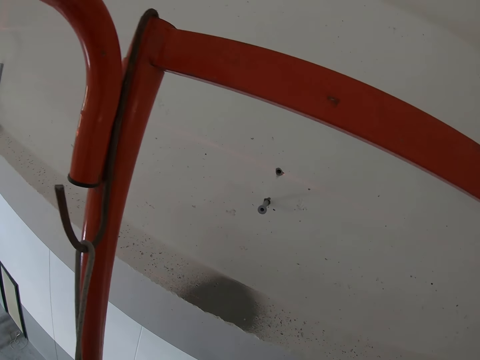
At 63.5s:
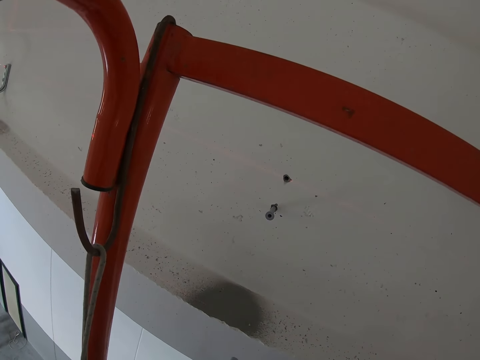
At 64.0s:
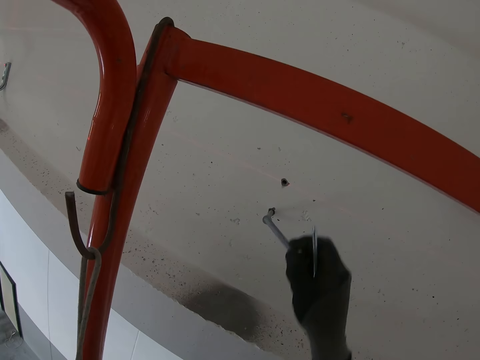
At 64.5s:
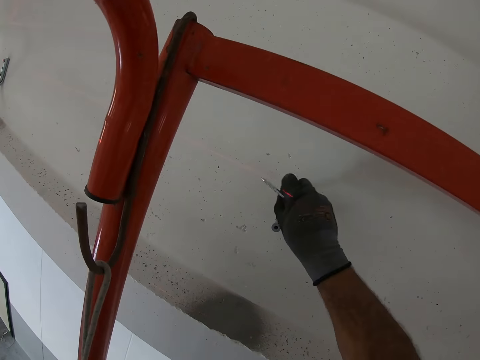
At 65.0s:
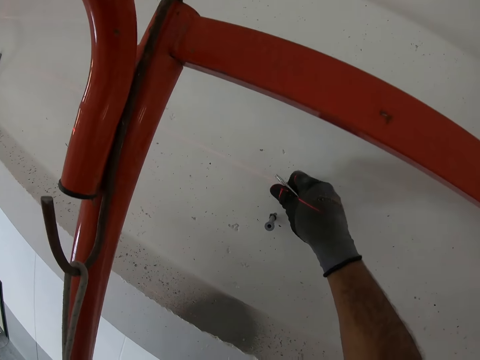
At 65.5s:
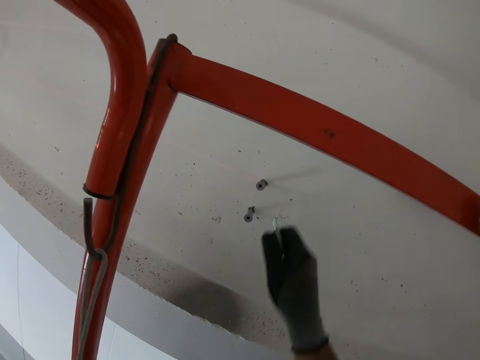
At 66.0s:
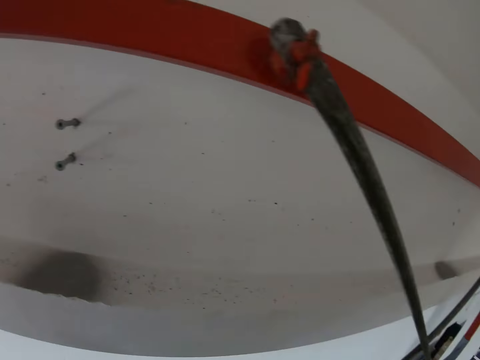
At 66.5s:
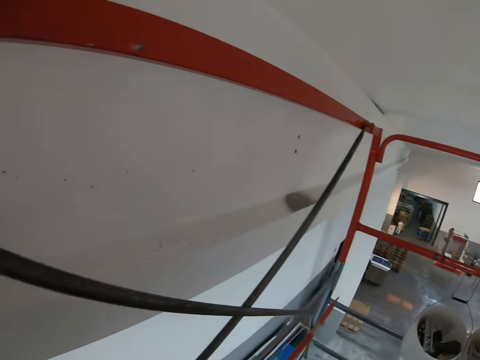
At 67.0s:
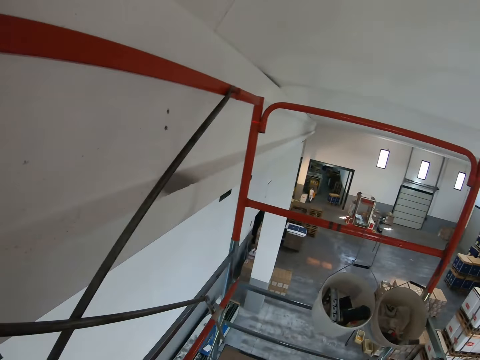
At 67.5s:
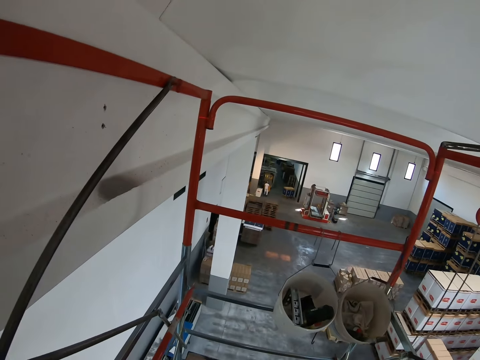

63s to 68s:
The camera wearer puts a steel plug on a hole. They walk in the room.

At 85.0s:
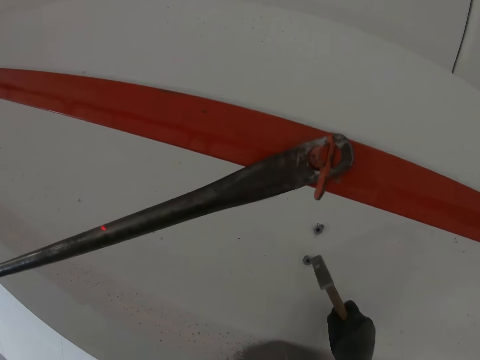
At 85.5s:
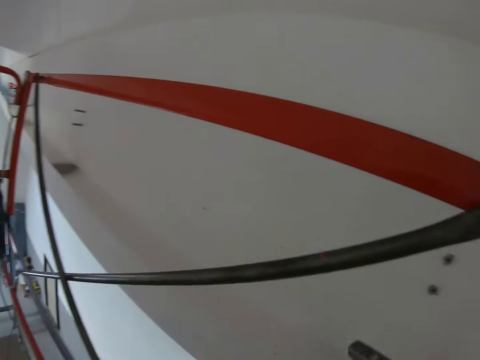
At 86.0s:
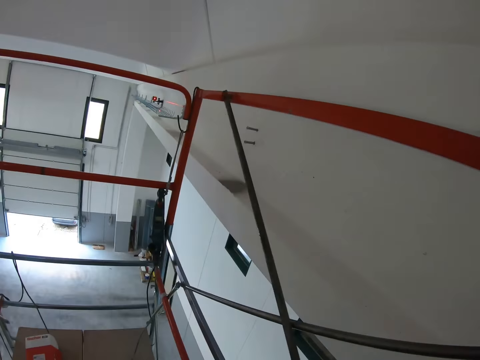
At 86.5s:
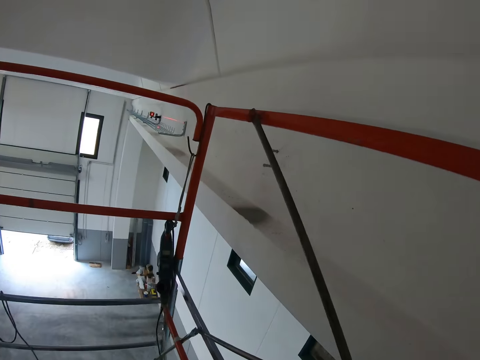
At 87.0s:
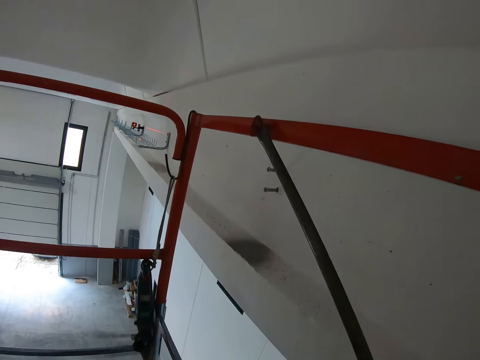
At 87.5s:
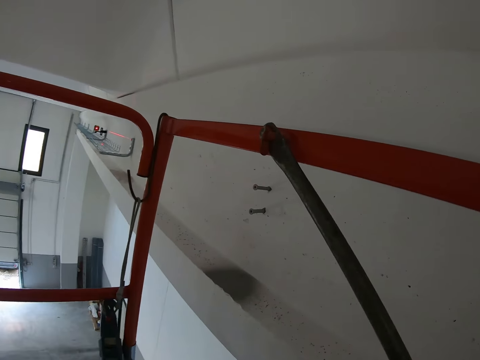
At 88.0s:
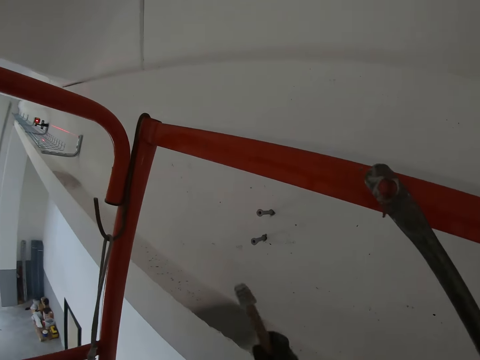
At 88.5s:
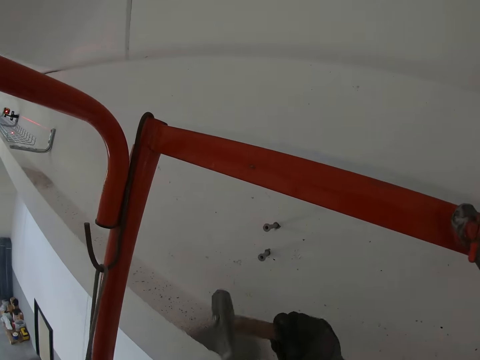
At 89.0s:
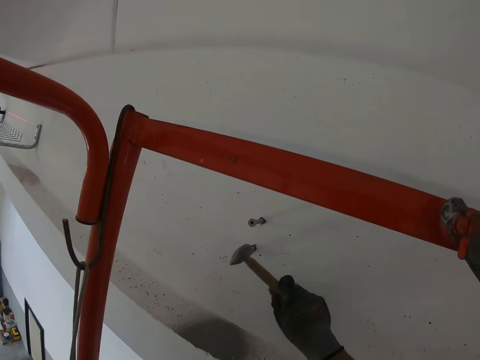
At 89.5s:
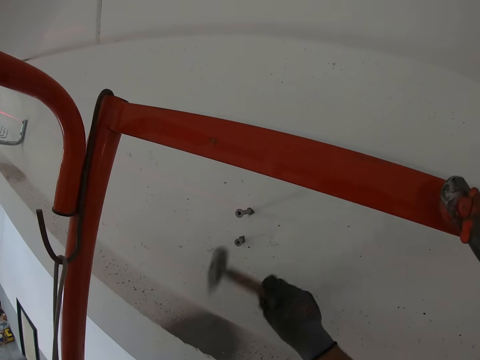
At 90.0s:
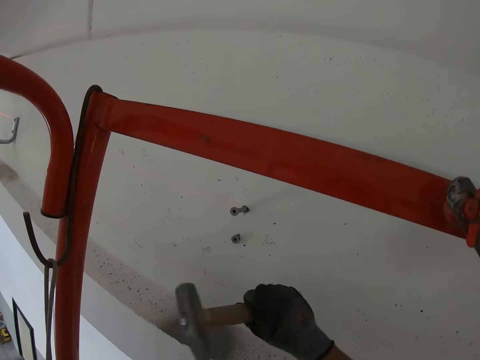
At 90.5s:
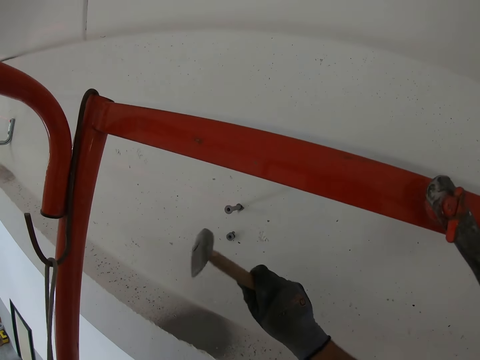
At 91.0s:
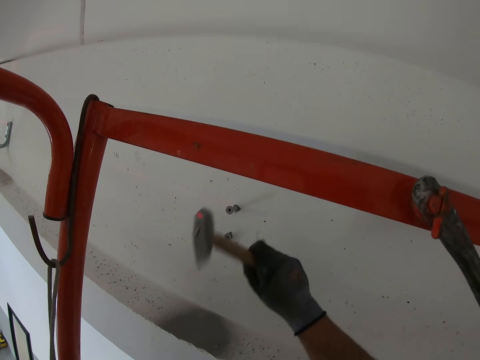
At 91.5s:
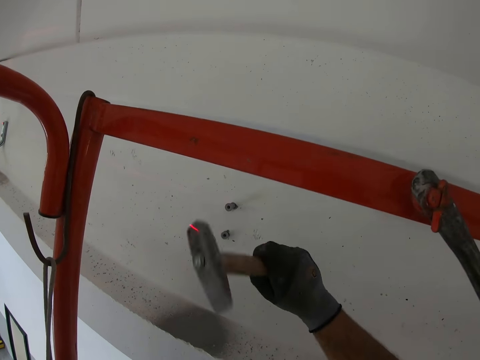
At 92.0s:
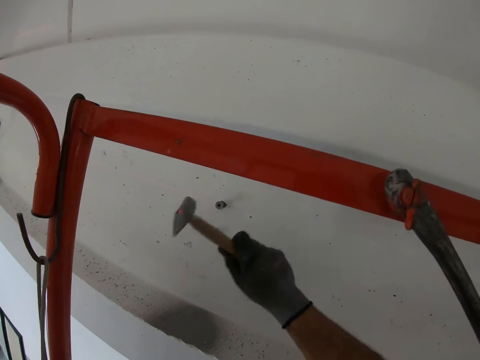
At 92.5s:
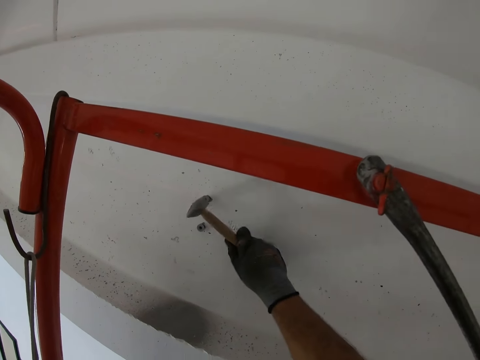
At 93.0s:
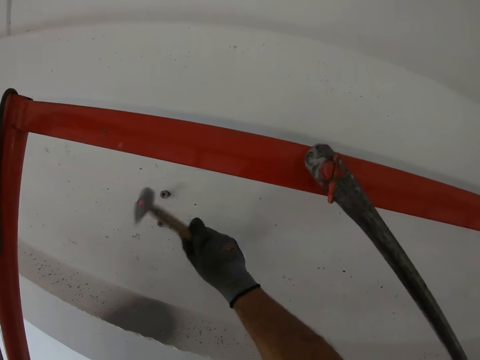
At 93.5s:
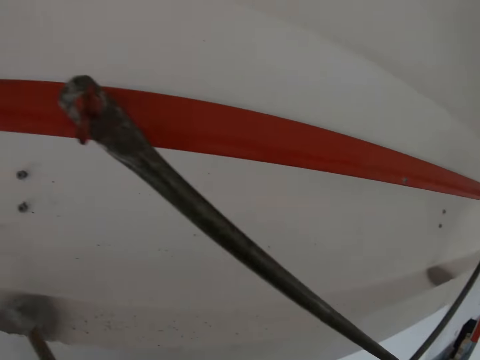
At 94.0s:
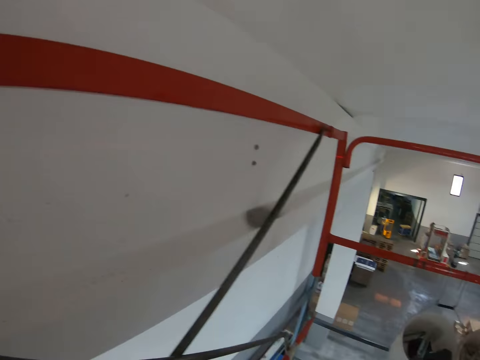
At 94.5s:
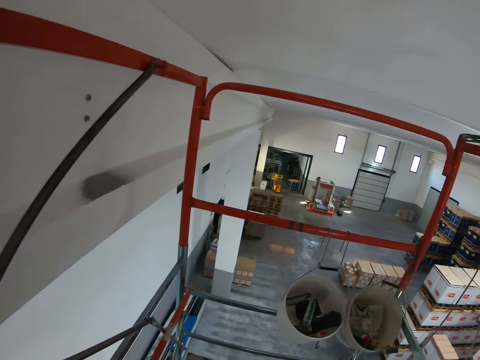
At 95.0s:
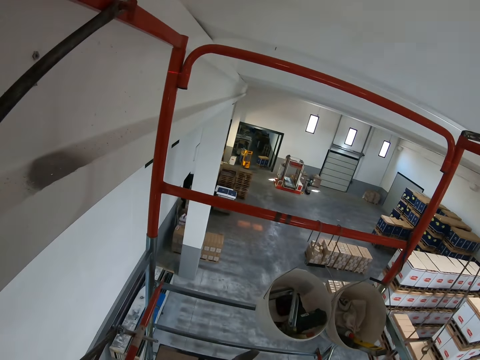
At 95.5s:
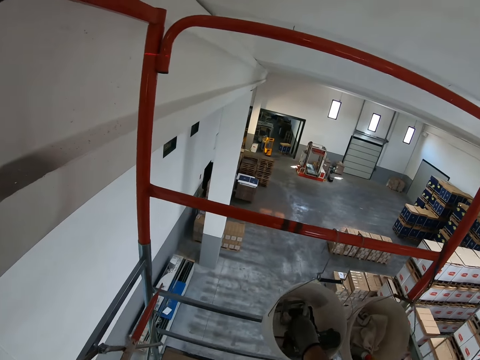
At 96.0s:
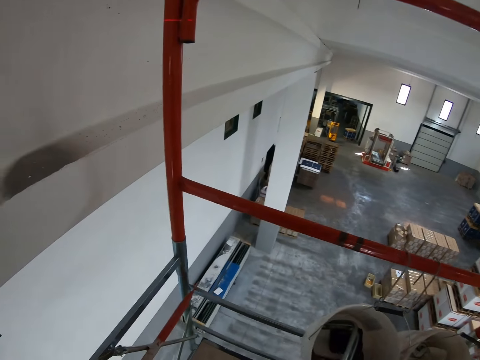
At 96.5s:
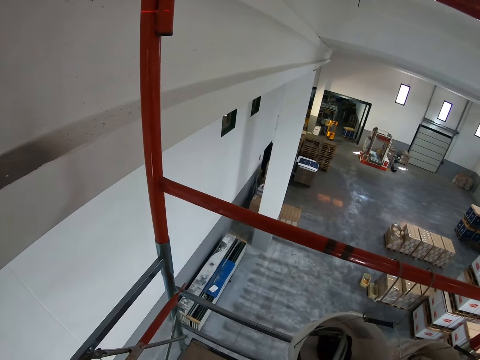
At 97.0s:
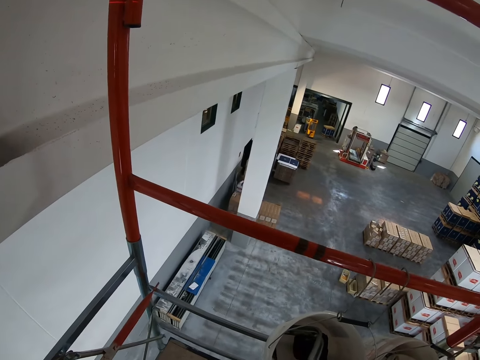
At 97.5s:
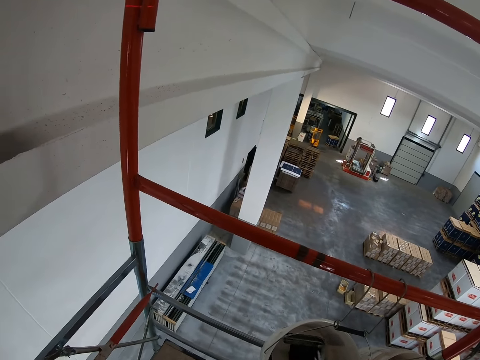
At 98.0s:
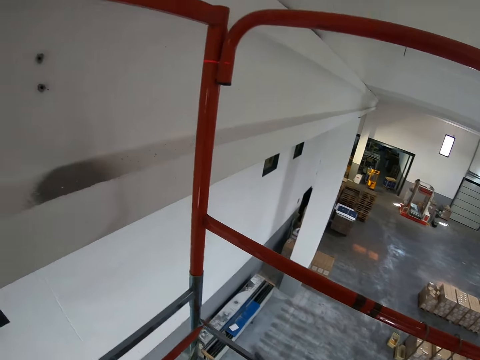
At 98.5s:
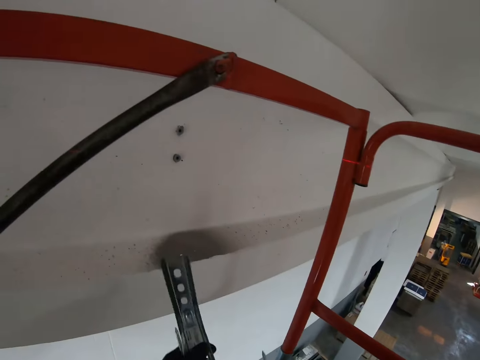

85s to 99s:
The camera wearer walks in the room. They hammer a steel plug or bolts on a hole in the wall. They hammer the steel plug on the hole again. They walk in the room. They put a hammer in a bucket.

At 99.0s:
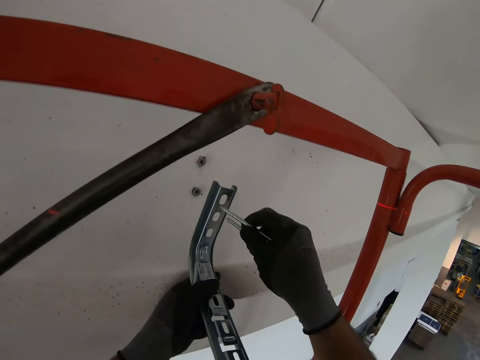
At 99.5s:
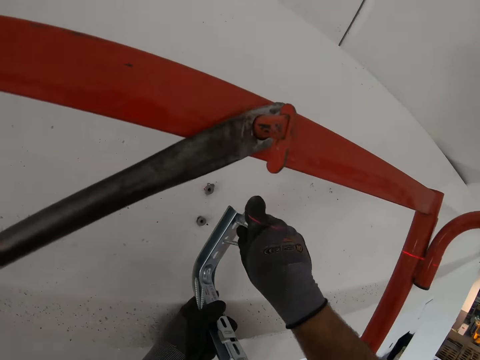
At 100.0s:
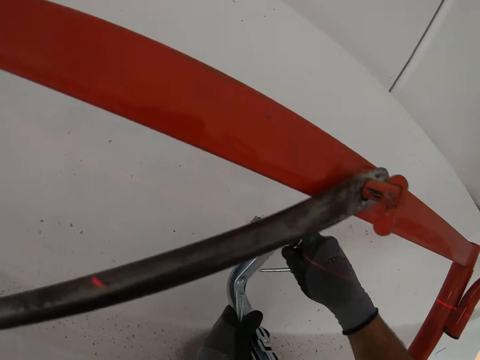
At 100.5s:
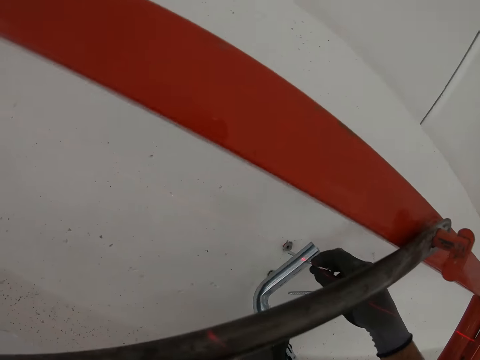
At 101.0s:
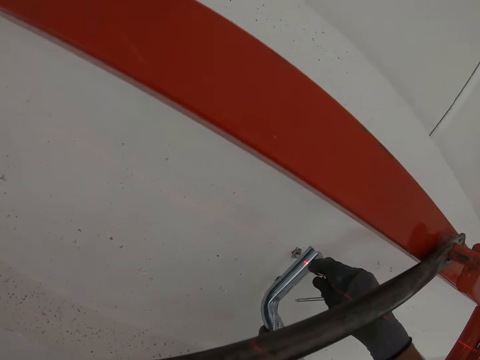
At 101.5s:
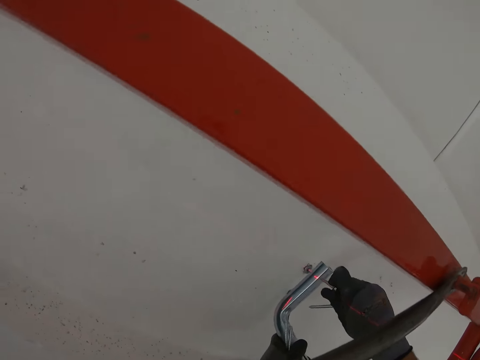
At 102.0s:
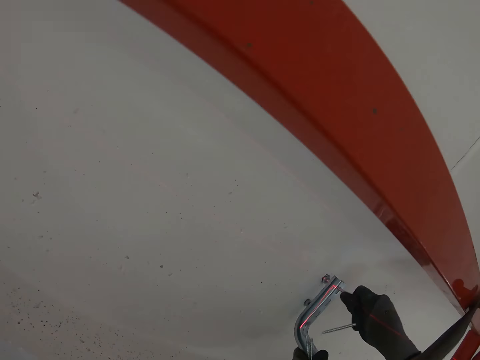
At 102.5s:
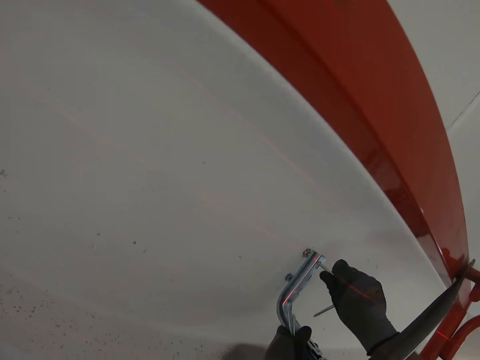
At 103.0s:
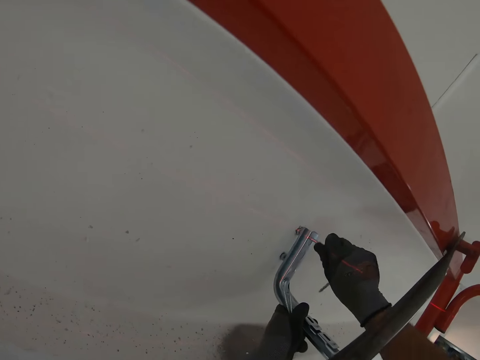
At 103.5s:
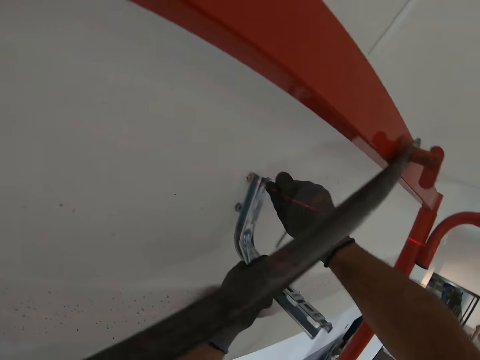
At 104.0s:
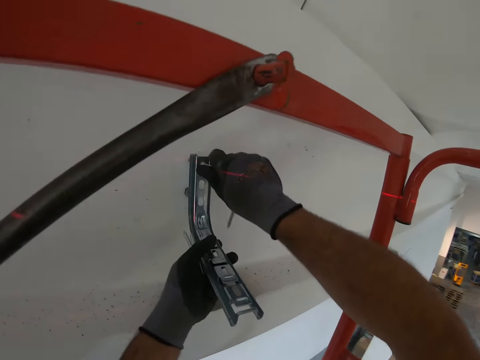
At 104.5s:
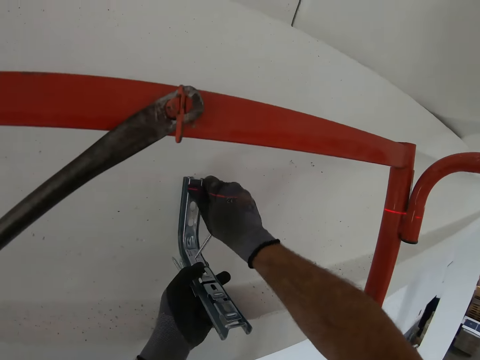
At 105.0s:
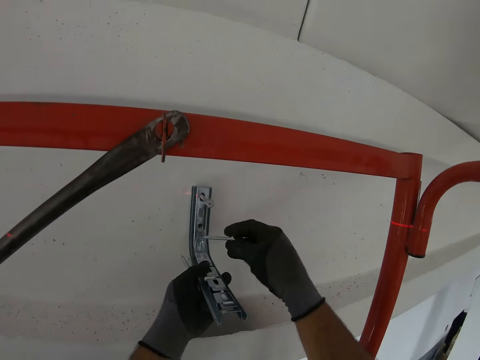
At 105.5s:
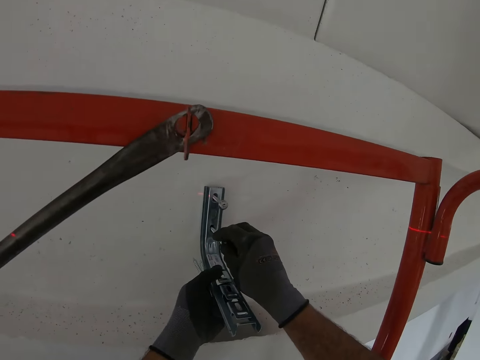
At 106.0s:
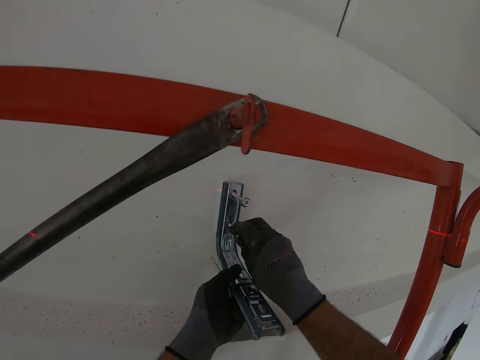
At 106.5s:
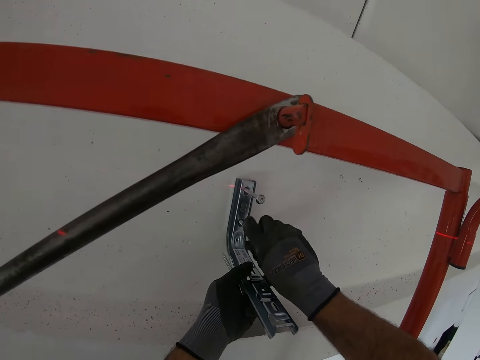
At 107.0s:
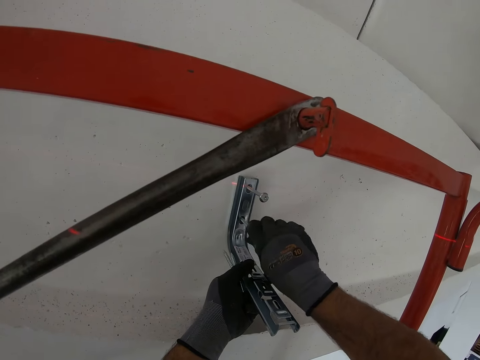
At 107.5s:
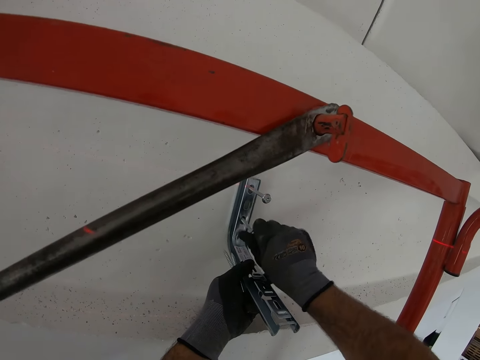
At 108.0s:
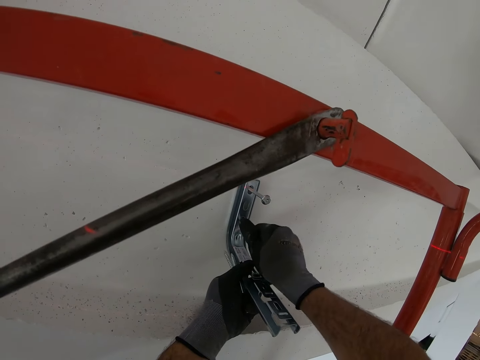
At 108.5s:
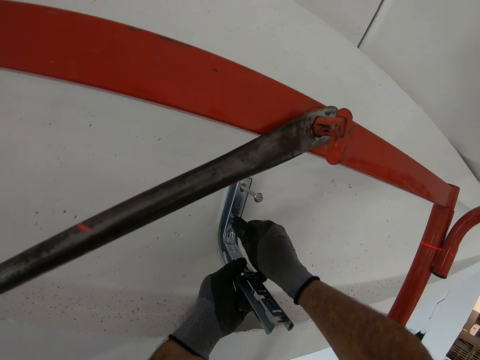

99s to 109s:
The camera wearer puts a bolt in a hole. They fix the bolt in something in the hole, a hook on the wall. They tighten the bolts. They fix the bolt in something in the hole again.
